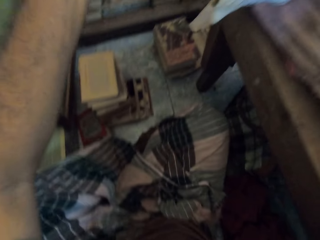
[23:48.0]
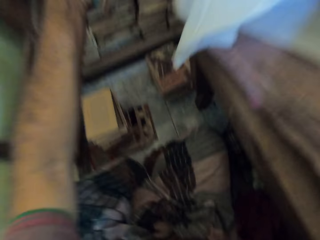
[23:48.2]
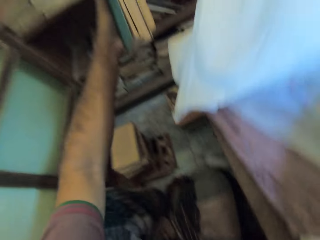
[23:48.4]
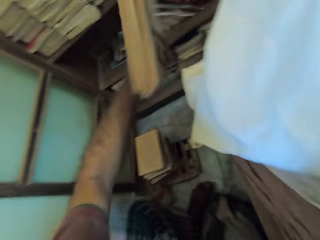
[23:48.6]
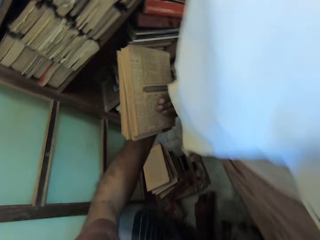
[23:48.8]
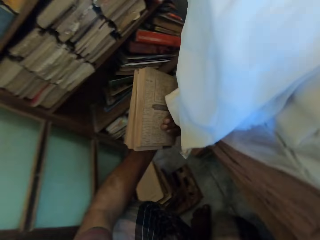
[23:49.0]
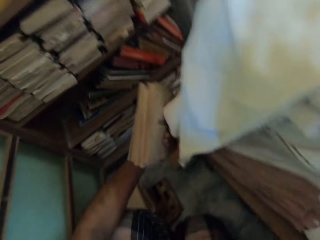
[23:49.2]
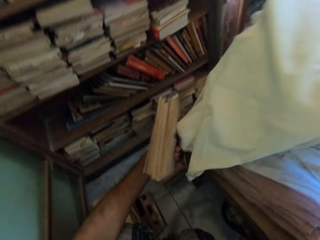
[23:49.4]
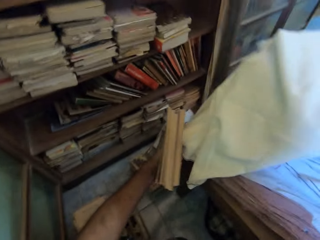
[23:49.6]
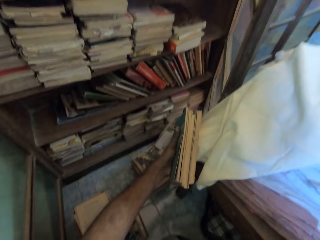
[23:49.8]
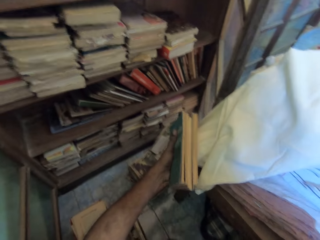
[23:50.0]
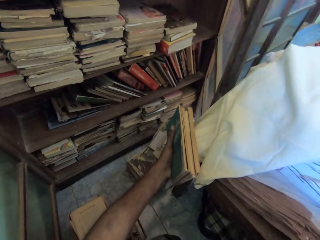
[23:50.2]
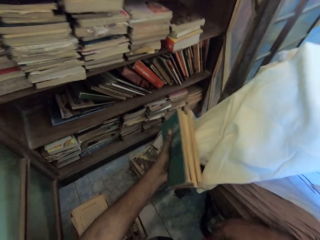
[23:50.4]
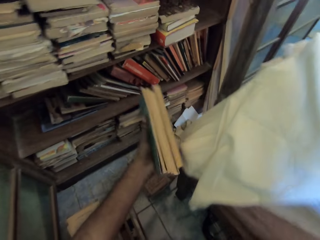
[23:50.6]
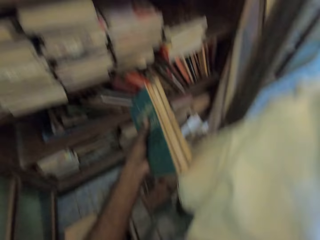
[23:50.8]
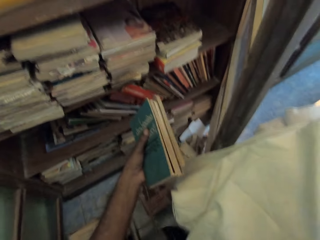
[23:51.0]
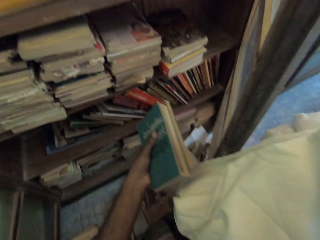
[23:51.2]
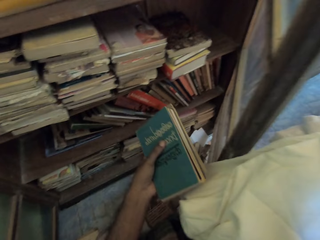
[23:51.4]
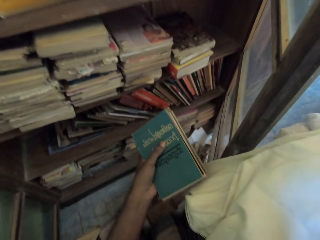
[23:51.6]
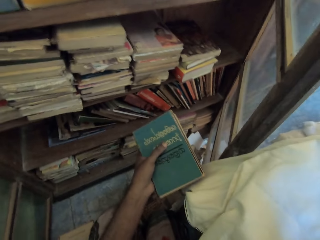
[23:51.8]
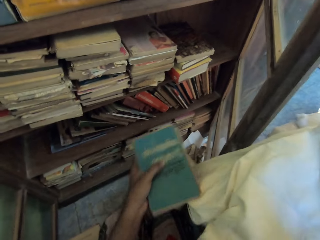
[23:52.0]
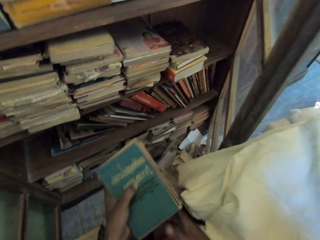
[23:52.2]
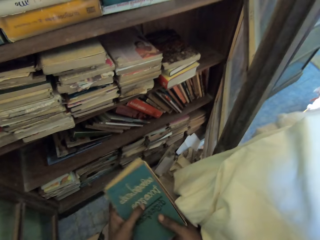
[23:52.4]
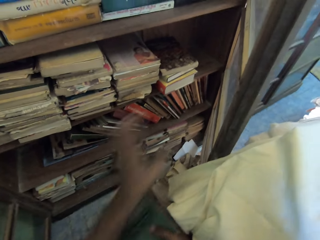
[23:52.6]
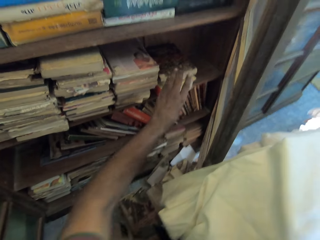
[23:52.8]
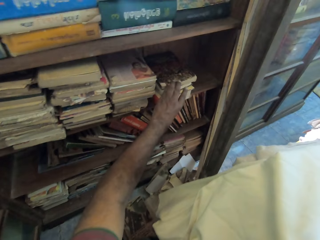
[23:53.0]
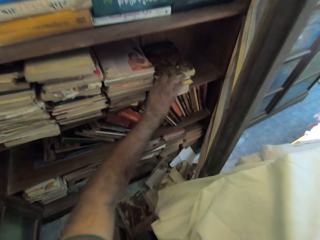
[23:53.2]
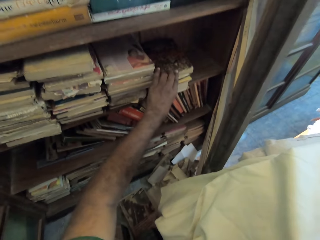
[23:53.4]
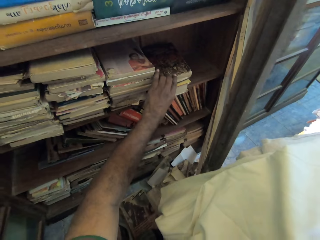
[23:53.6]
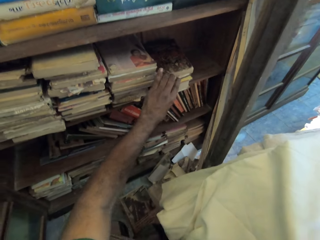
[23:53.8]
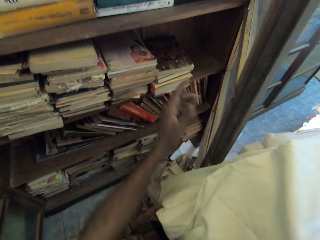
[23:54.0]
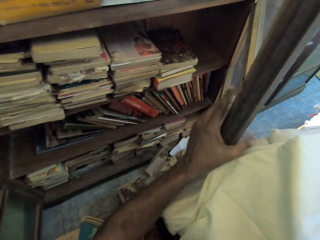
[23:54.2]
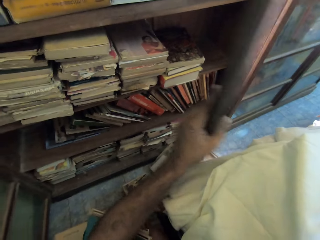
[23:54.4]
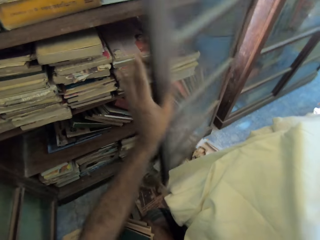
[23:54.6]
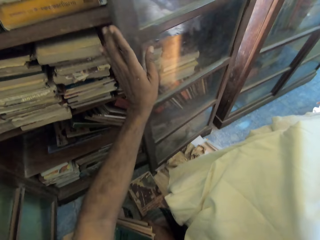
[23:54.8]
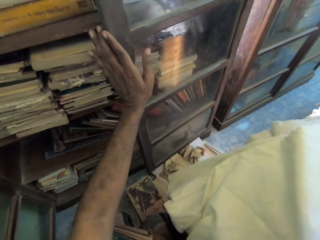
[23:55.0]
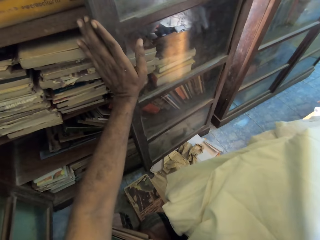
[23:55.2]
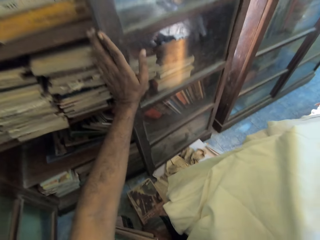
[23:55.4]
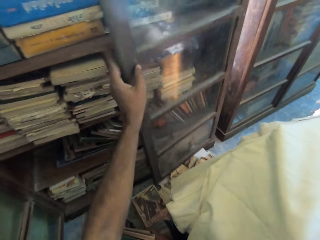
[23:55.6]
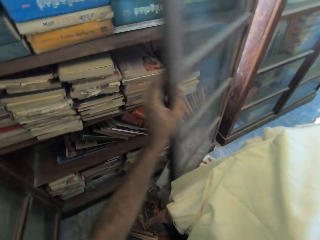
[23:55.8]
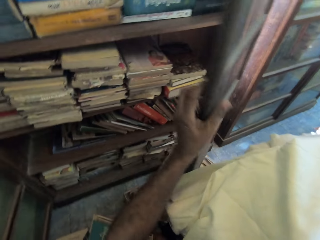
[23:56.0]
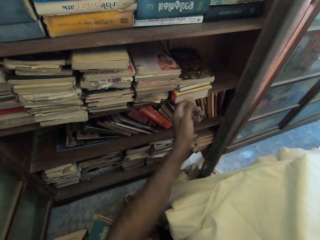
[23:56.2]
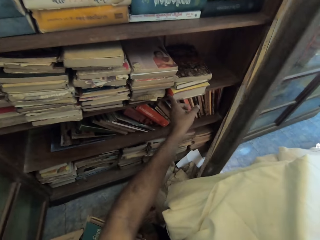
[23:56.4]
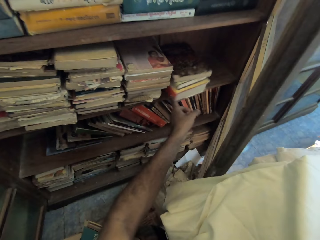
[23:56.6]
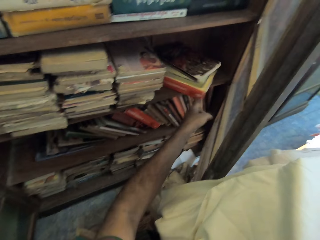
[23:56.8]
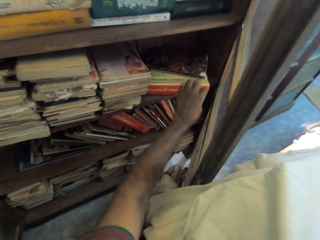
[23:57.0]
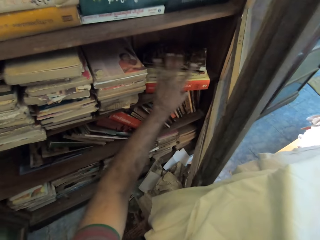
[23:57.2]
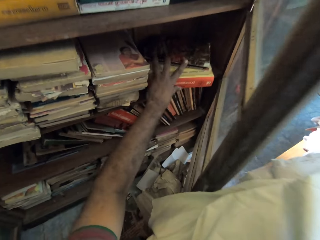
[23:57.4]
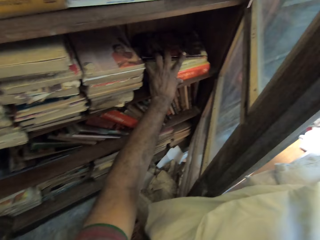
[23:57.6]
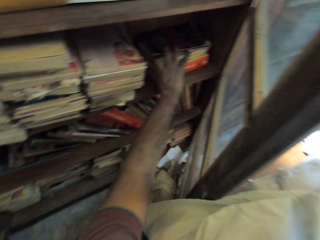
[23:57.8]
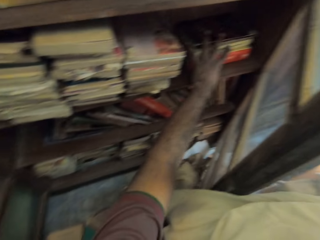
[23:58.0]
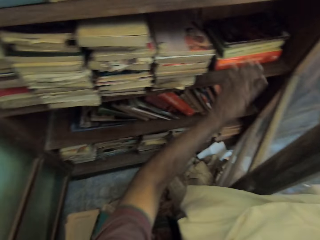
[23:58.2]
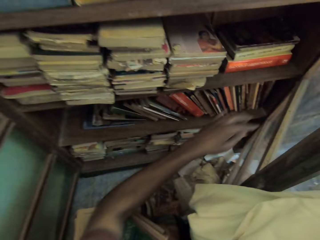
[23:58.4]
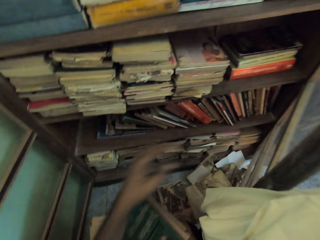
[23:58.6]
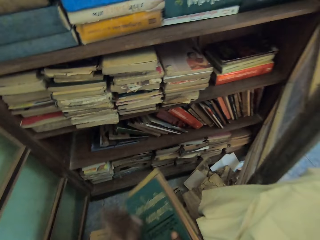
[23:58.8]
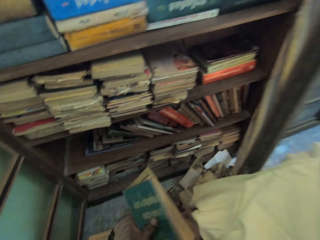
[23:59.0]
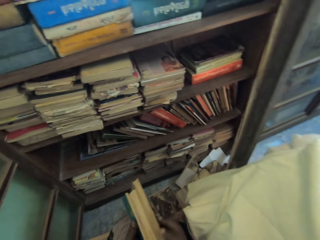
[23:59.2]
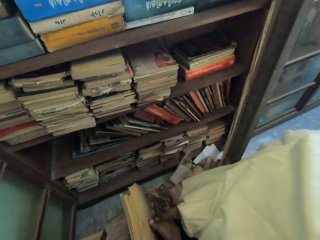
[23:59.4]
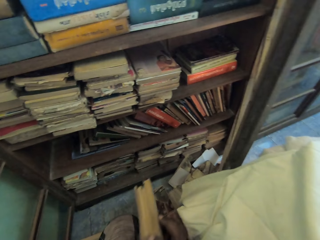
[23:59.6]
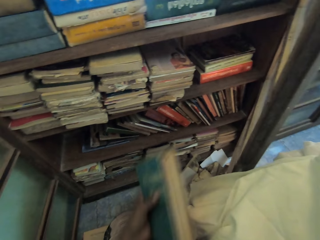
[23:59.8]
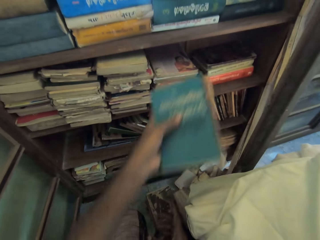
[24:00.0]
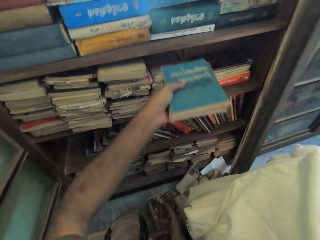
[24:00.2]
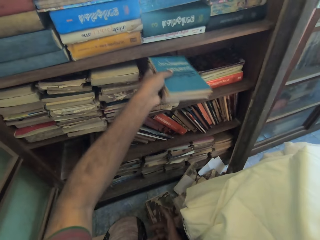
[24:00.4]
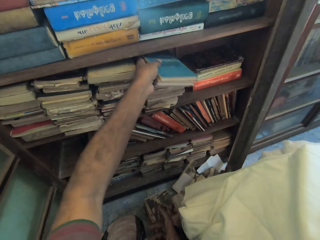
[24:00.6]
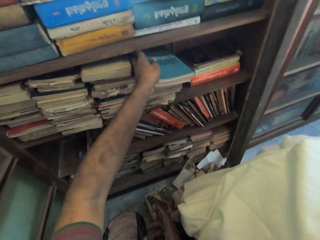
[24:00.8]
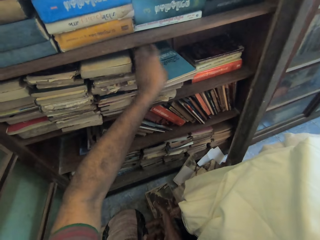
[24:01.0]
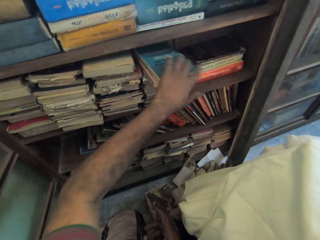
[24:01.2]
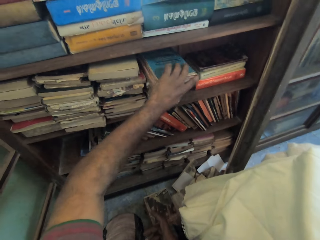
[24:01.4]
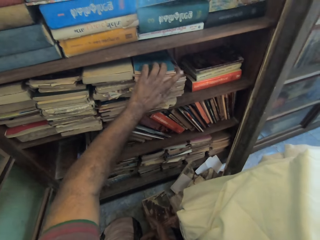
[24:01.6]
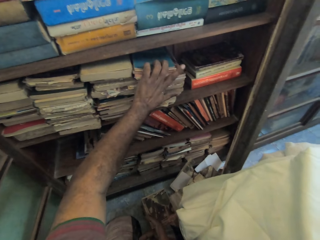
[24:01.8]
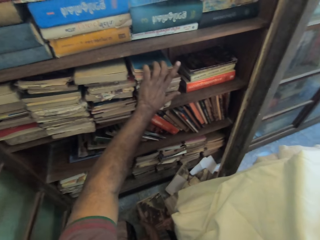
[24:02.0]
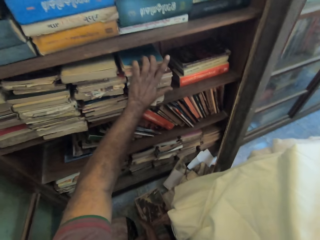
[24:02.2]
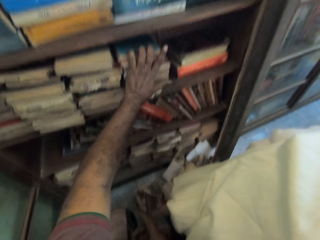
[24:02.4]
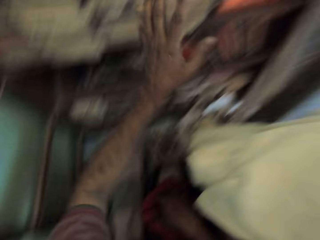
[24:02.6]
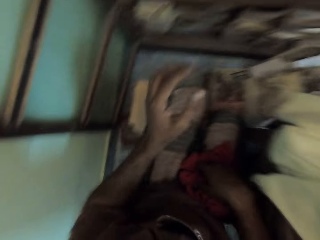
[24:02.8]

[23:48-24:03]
The camera wearer stands up on the floor. They arrange books on the shelf. They close the door of the shelf. They open the door of the shelf. They arrange the books on the shelf. They align the books in hands. They put the books on the shelf.

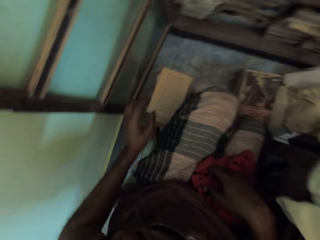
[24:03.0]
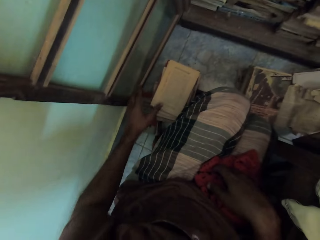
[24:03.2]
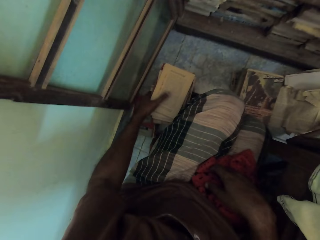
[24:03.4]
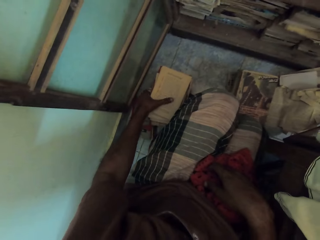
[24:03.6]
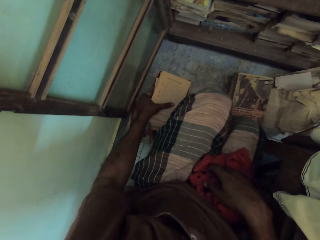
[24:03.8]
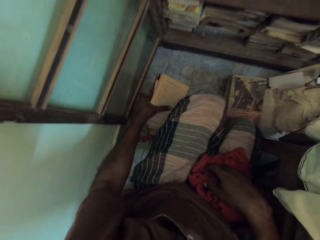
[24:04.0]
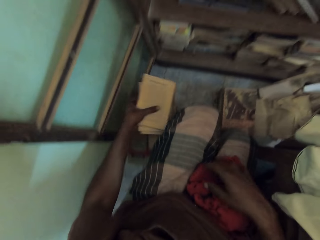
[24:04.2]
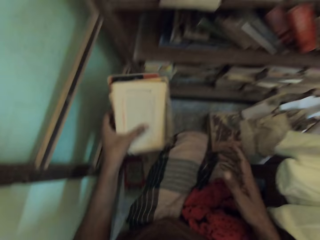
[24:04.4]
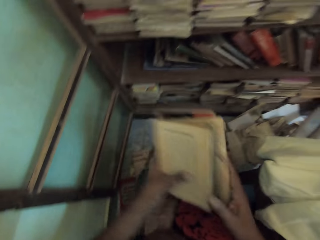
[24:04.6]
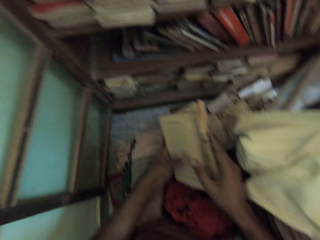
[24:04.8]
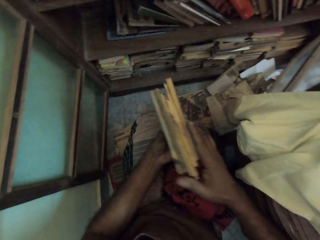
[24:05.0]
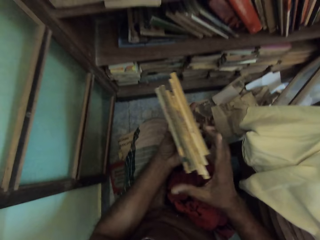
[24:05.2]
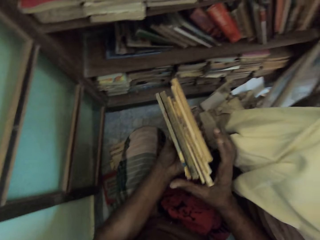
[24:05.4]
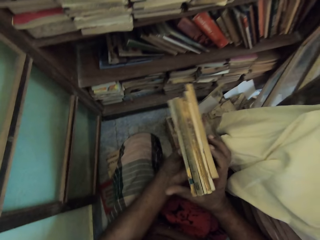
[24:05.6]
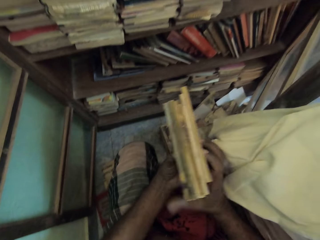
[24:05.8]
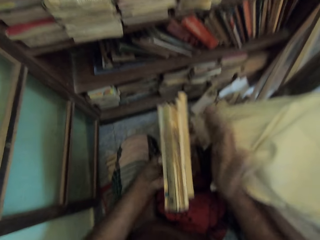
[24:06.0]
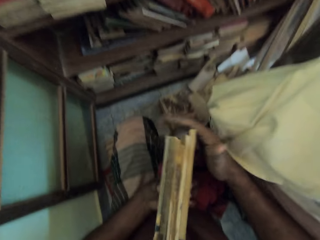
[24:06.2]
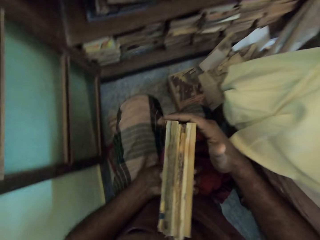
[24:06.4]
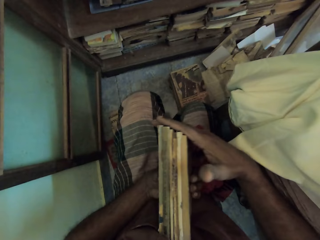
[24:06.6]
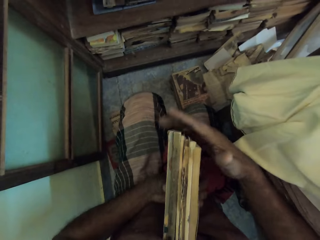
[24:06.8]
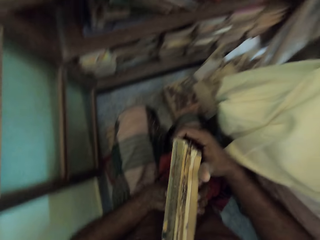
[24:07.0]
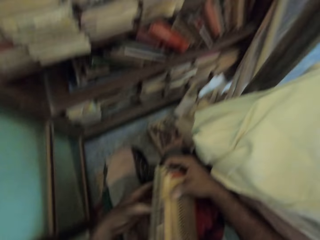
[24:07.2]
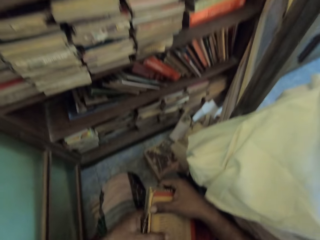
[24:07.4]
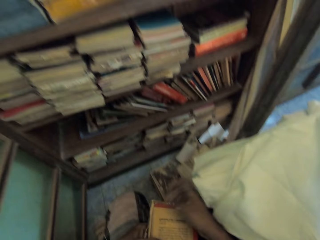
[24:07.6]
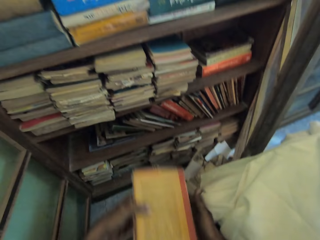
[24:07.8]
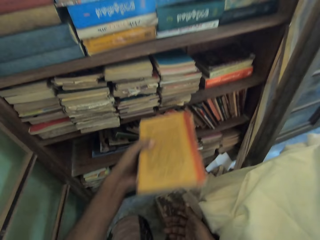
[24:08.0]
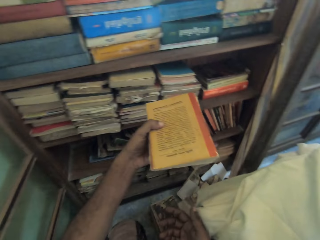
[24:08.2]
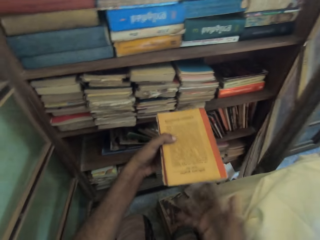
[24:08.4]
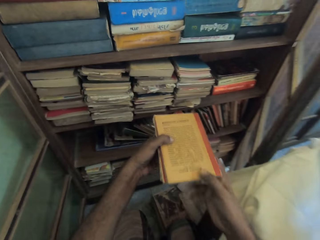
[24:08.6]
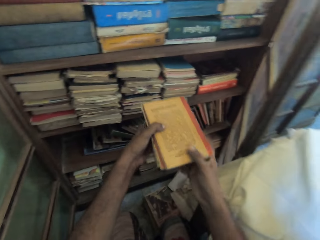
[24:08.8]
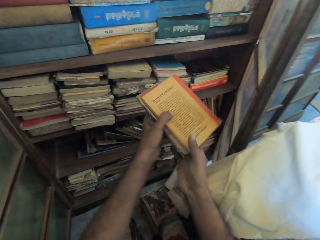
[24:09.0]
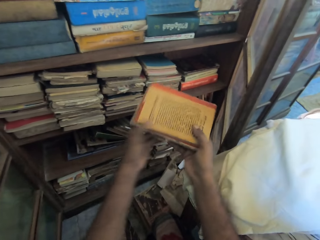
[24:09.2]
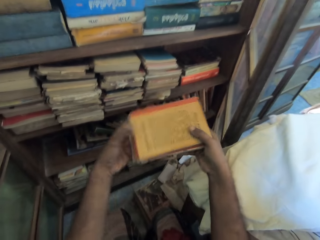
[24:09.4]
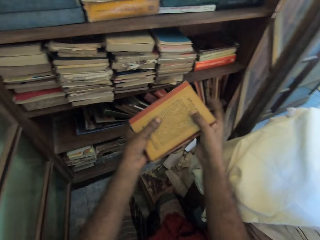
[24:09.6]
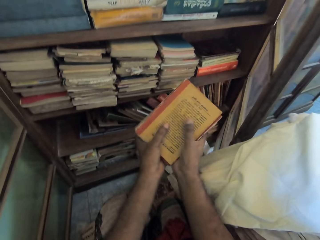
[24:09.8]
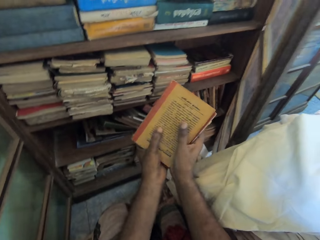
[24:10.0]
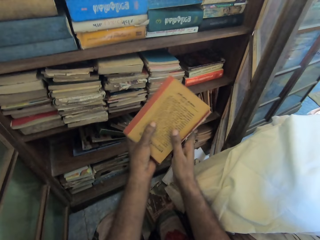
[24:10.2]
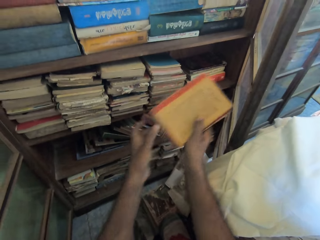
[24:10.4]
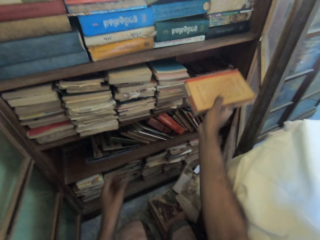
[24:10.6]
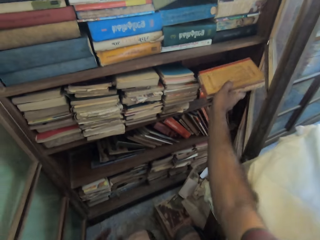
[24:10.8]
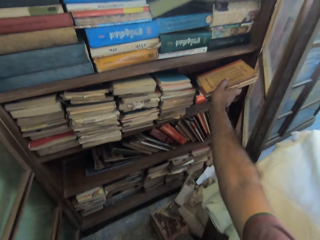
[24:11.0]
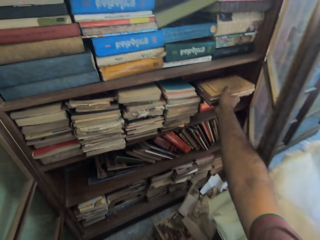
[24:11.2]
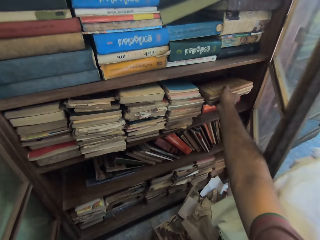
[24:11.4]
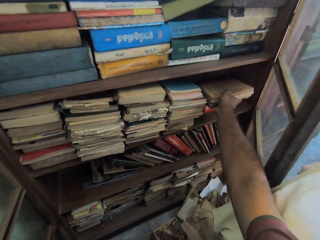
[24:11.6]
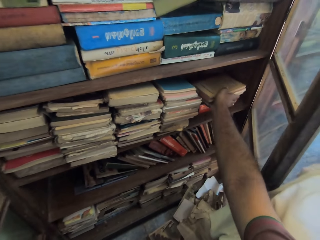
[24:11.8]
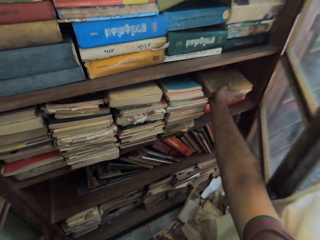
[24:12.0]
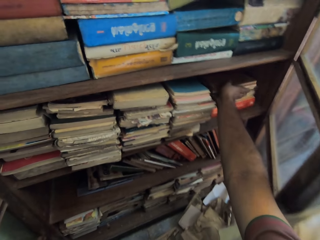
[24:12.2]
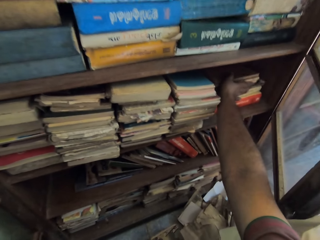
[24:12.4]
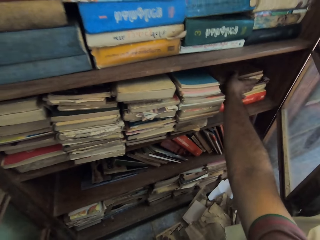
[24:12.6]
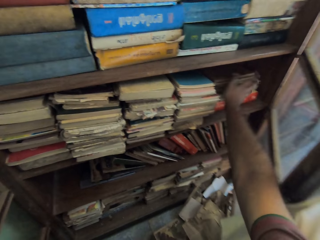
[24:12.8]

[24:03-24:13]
The camera wearer picks up books on the floor. They carry some books. They align the books in hands. They turn the books in hands. They put the books on the shelf.
